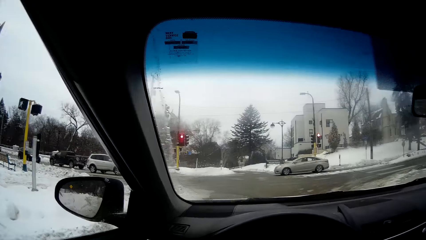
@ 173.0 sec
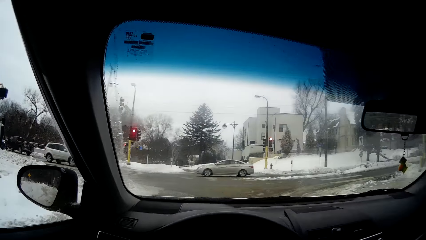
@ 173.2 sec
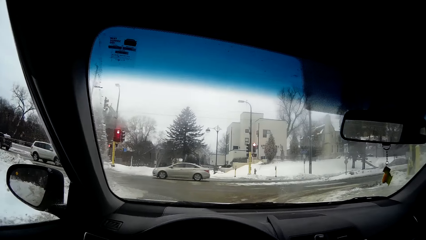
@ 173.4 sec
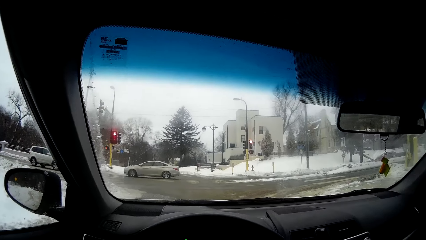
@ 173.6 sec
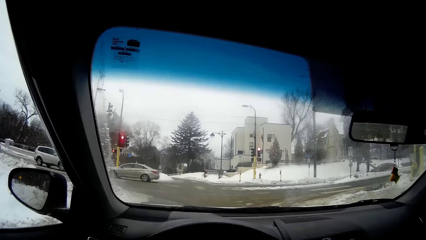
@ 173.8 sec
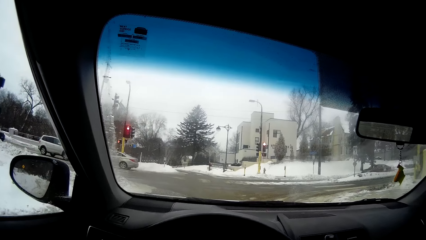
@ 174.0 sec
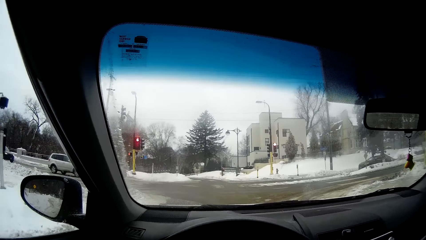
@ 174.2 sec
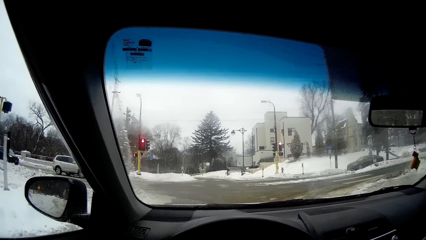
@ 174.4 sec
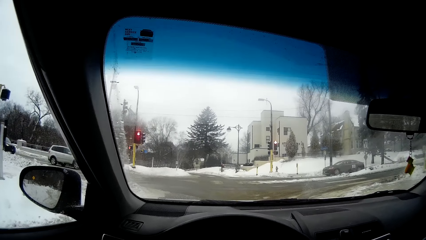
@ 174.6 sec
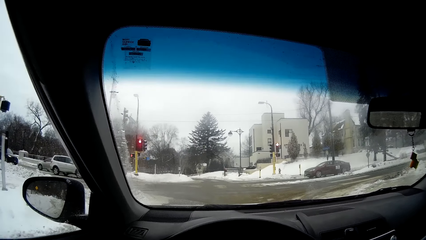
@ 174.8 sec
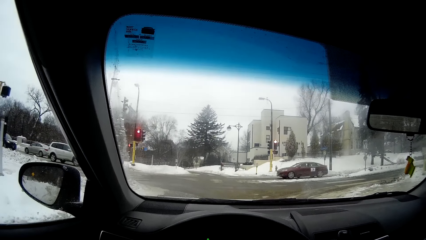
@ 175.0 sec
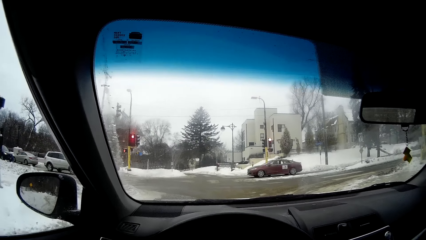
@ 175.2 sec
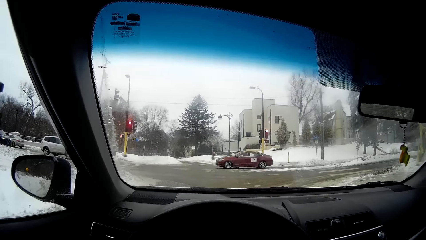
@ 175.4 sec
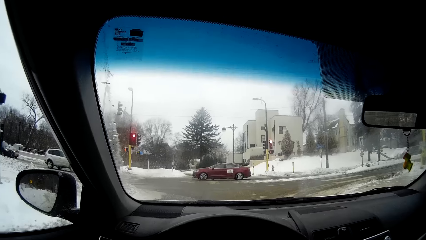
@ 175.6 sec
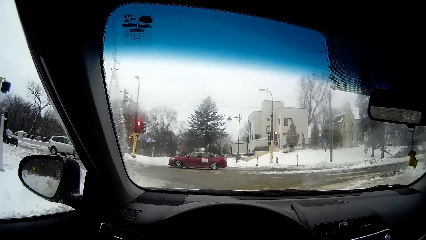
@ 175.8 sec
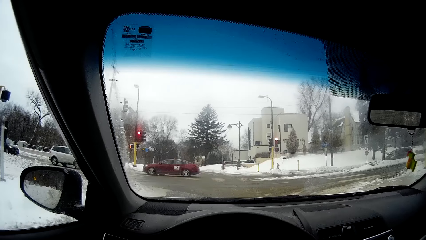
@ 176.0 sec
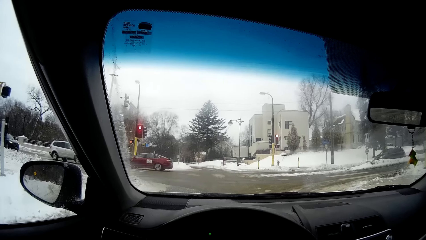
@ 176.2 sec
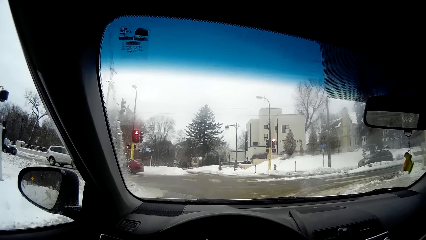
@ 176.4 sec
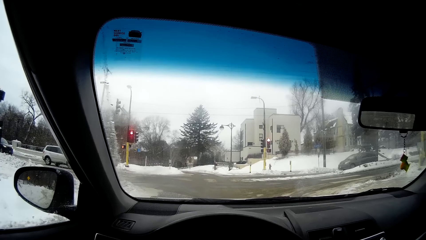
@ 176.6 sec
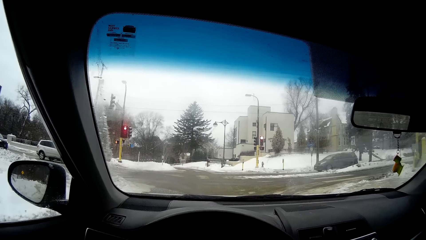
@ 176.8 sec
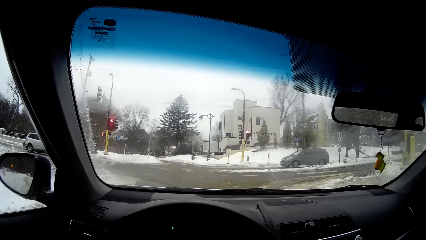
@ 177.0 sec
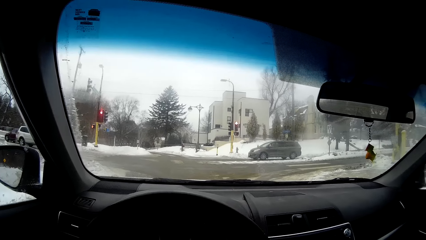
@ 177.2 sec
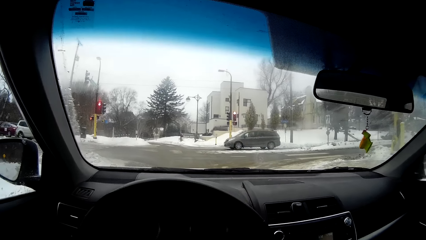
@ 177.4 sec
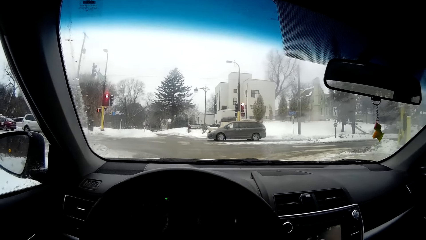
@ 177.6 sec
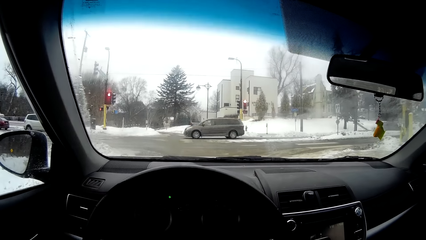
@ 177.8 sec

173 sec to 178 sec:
The camera wearer waits for the traffic light.

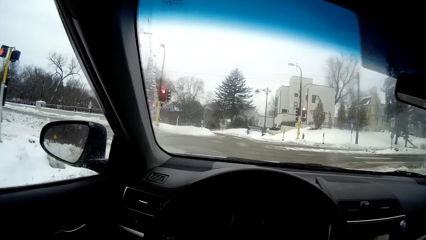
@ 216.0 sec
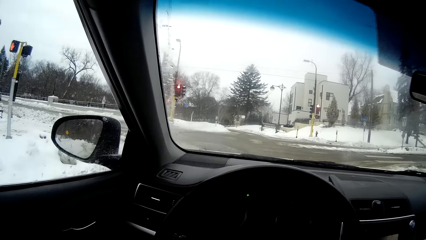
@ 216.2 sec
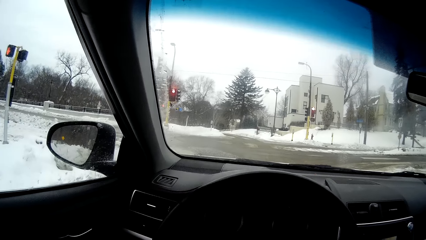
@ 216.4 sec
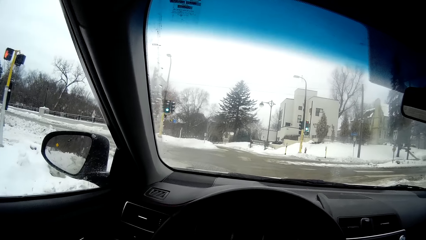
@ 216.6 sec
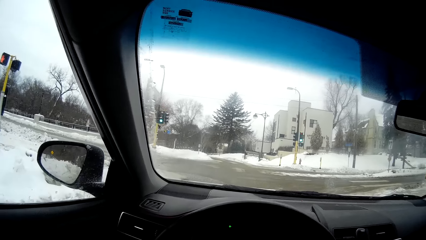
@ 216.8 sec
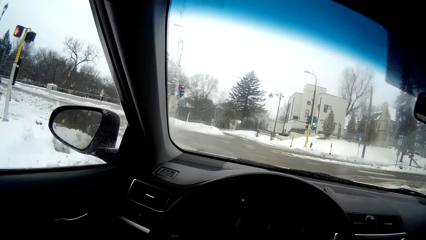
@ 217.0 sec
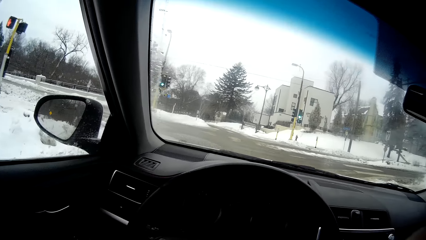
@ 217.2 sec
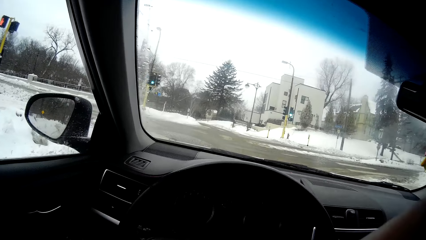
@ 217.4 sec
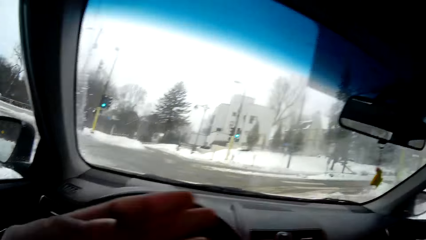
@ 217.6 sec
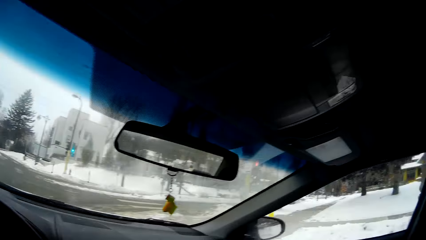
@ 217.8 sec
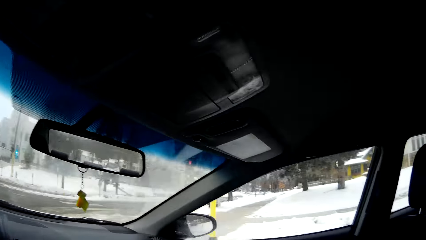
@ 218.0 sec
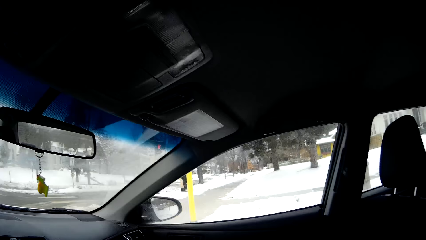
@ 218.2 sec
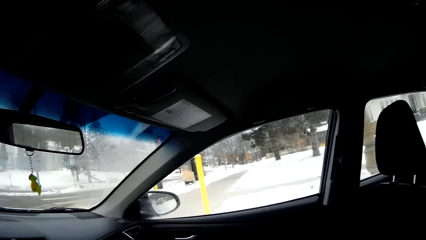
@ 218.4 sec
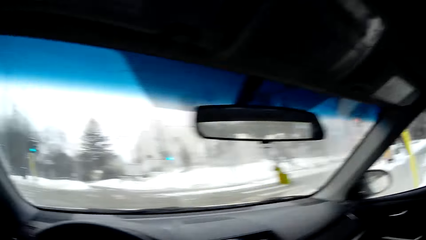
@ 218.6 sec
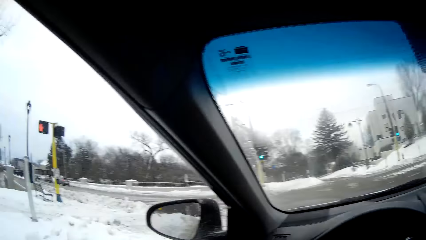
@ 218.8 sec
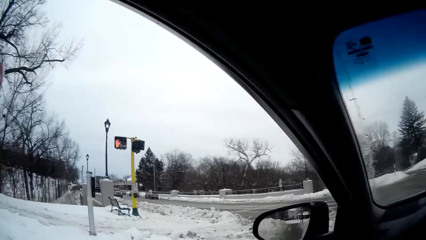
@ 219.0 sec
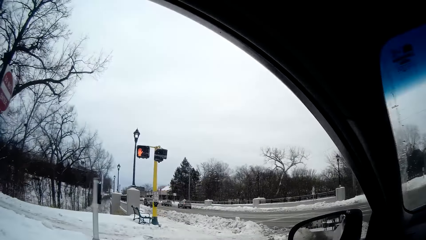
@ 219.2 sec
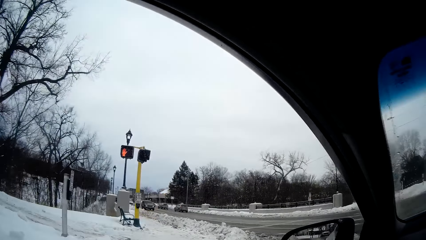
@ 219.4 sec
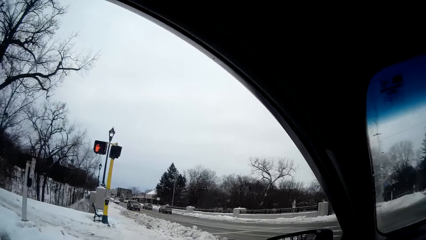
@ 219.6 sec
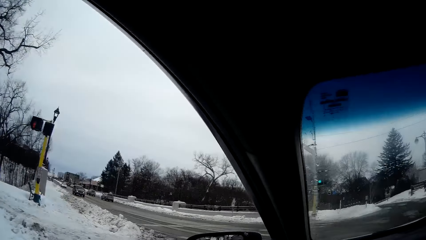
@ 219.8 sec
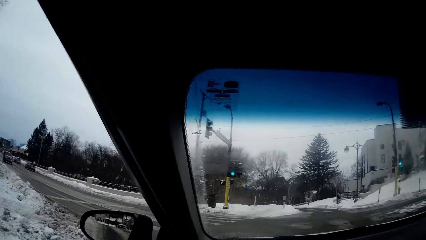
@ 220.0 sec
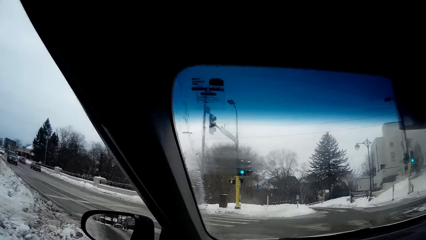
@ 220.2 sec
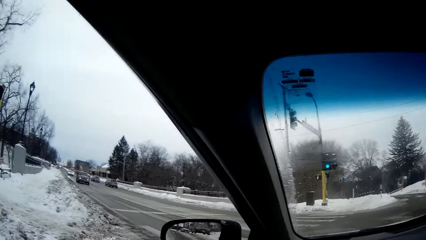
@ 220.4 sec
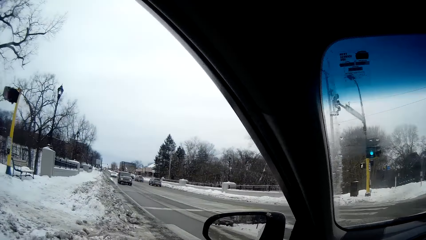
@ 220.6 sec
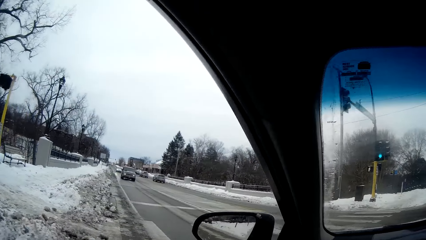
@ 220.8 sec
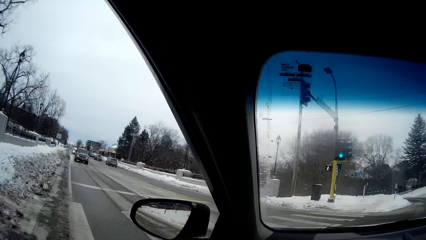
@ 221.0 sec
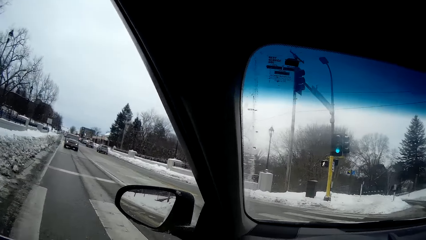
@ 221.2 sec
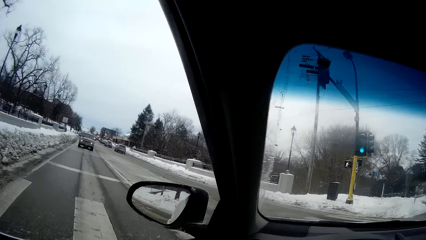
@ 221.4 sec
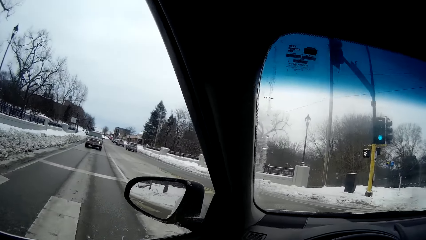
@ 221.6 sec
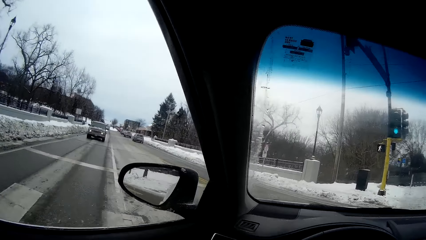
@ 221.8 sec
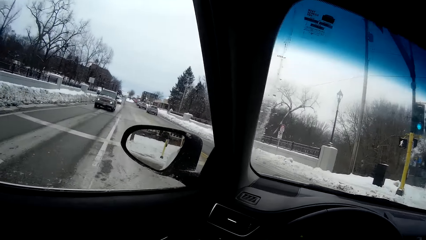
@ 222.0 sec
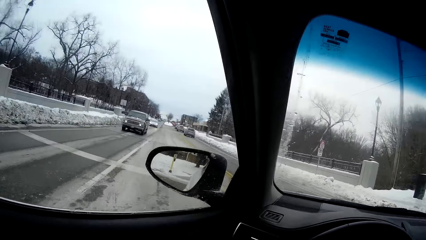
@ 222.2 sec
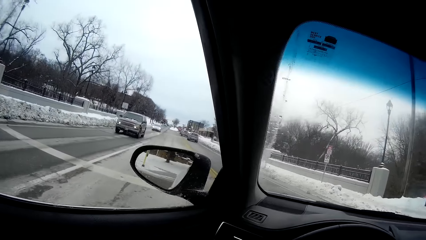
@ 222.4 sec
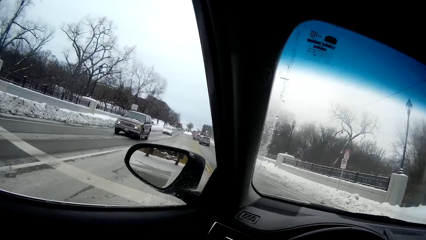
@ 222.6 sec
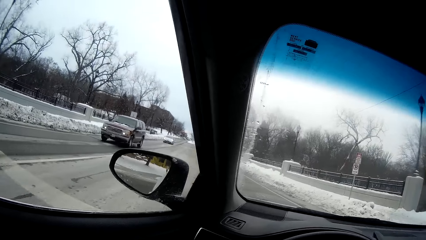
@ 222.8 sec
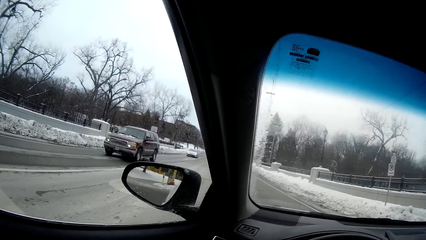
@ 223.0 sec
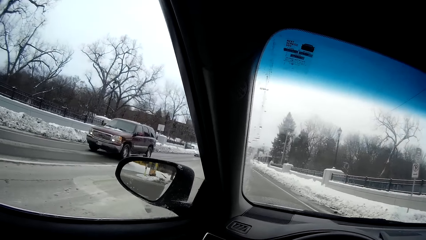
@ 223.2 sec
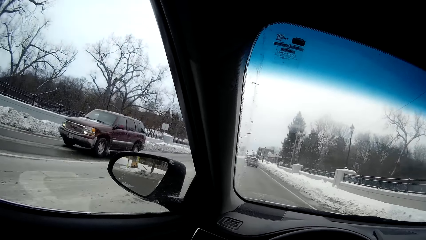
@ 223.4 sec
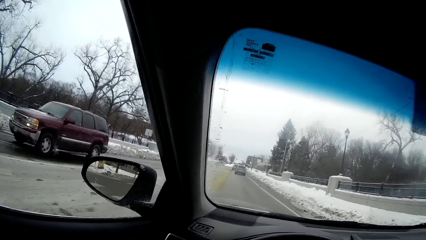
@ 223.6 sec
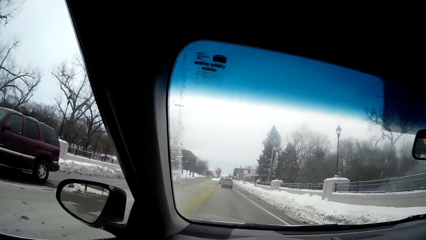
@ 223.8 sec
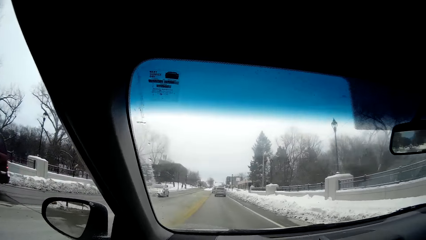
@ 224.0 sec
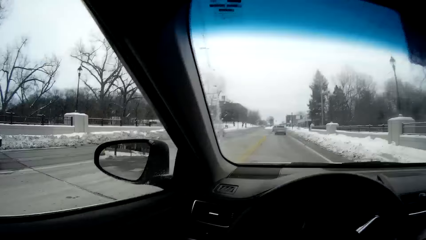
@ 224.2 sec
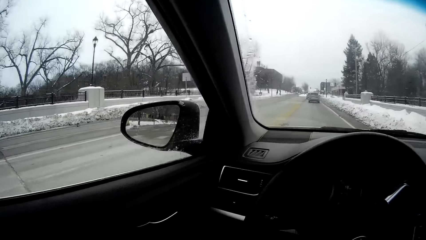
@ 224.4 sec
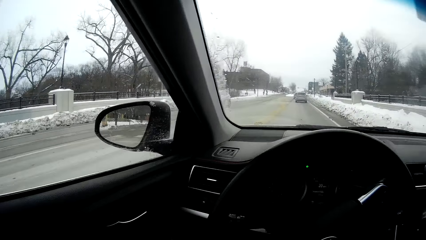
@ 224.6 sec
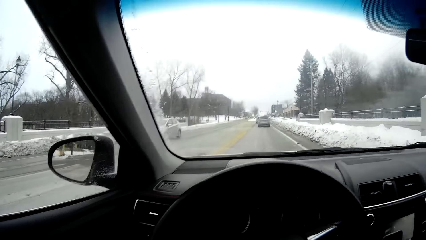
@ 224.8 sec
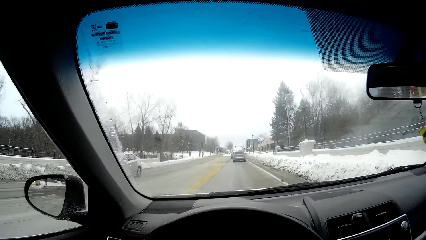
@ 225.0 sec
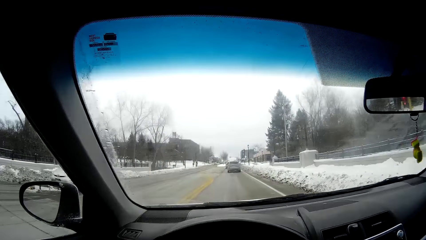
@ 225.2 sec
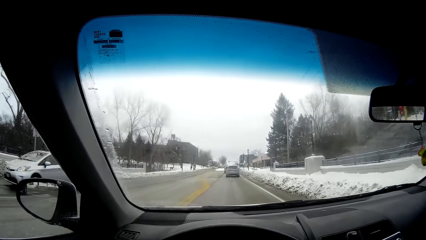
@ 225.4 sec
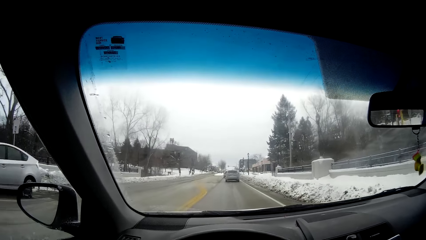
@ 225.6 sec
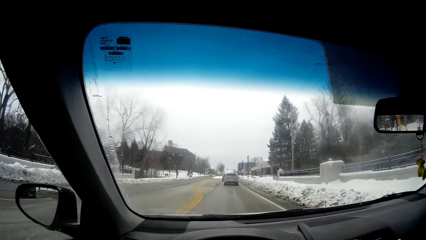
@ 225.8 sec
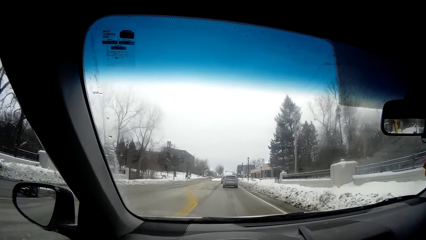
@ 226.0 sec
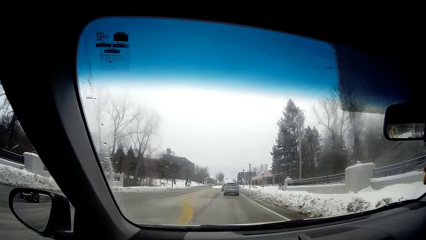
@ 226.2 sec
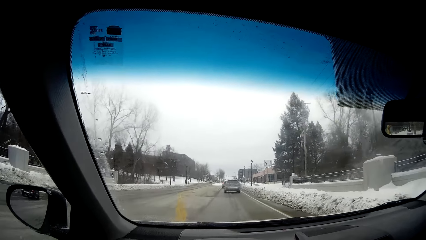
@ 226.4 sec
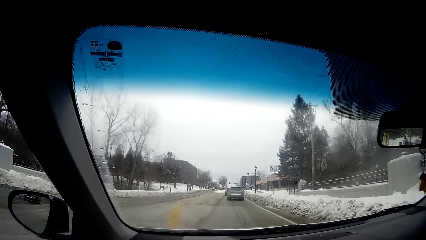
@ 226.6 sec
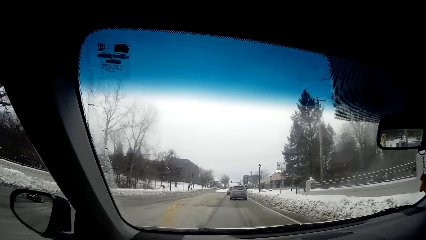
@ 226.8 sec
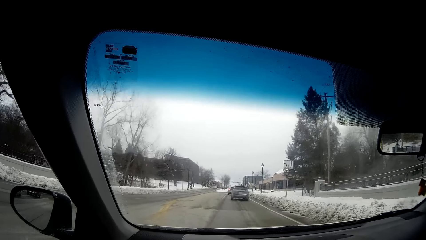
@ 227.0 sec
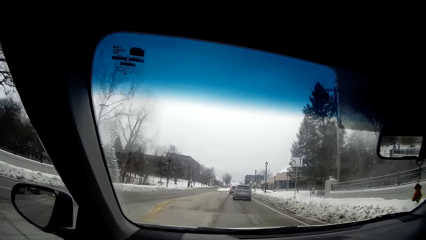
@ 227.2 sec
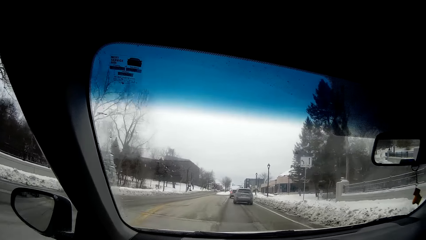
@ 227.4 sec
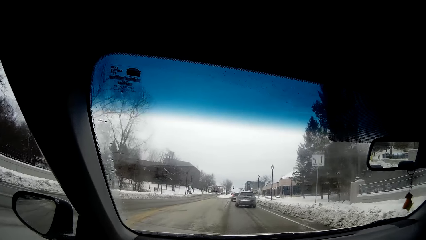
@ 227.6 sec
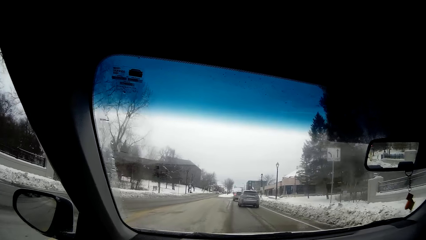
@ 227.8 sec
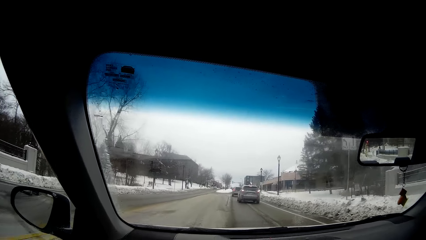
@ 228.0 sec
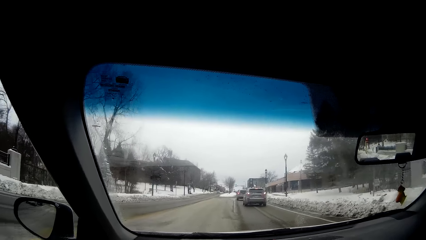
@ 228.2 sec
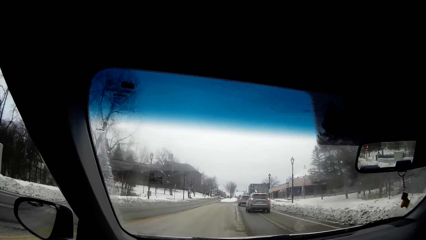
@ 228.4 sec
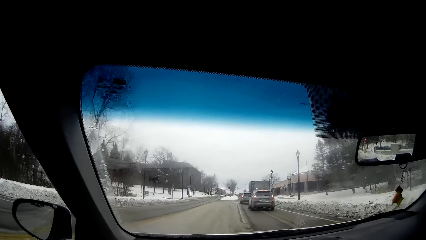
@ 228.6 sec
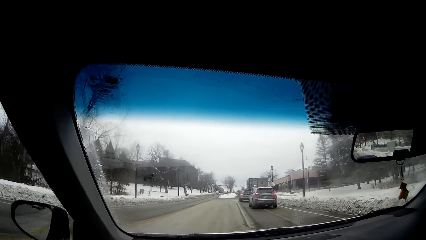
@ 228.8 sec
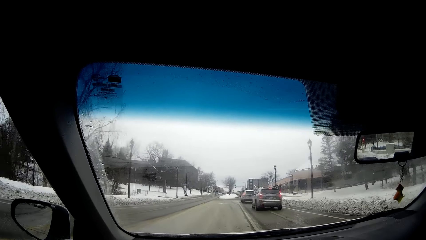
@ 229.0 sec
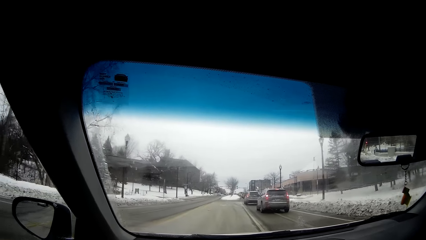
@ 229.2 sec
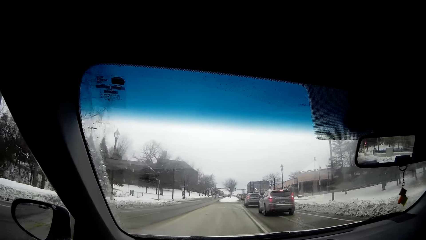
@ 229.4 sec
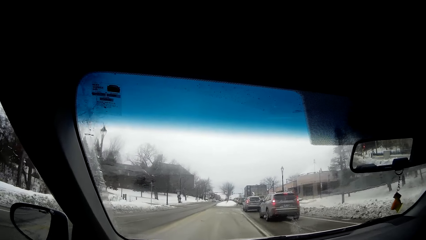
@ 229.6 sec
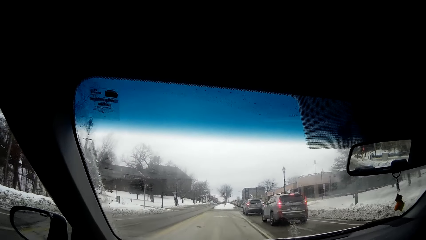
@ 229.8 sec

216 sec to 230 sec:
The camera wearer drives the car. They turn left.
